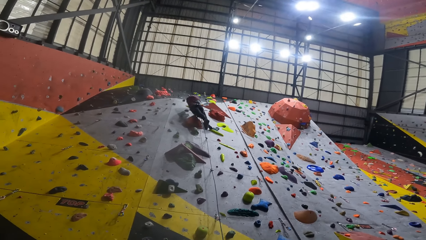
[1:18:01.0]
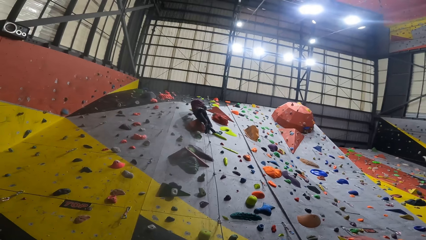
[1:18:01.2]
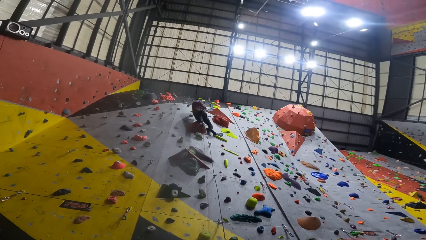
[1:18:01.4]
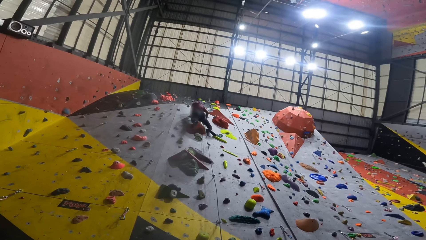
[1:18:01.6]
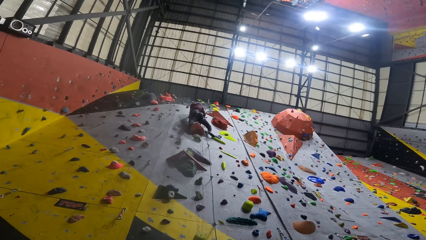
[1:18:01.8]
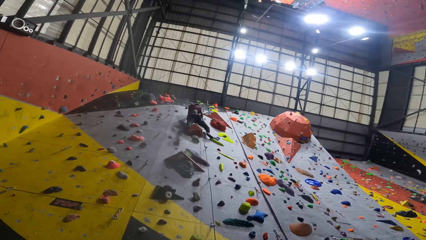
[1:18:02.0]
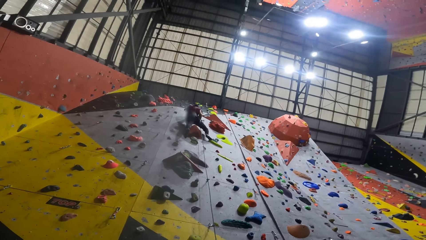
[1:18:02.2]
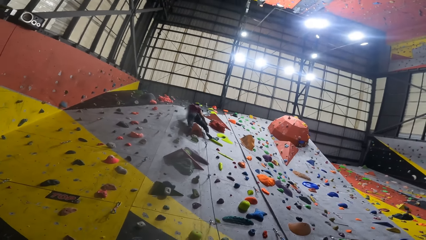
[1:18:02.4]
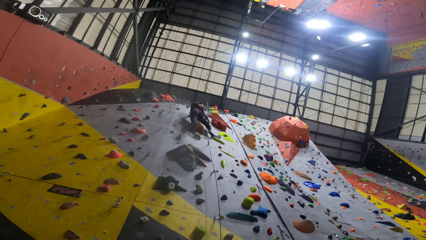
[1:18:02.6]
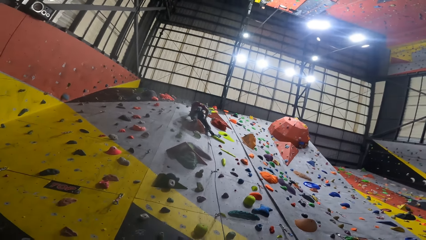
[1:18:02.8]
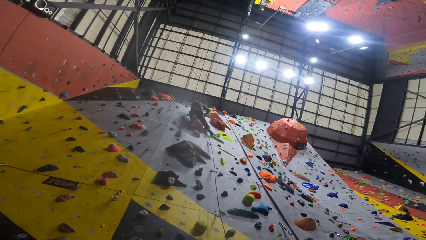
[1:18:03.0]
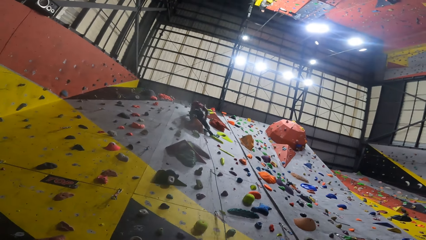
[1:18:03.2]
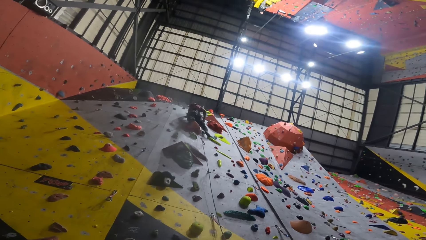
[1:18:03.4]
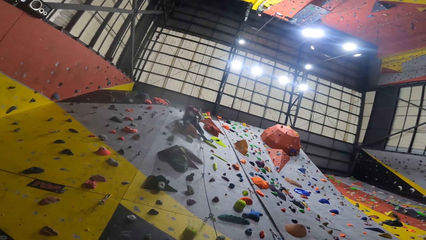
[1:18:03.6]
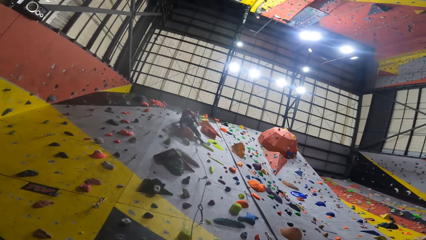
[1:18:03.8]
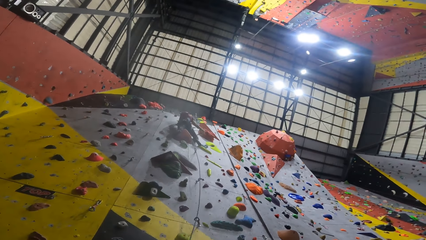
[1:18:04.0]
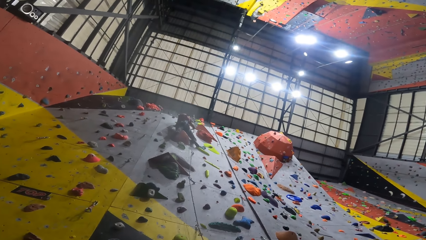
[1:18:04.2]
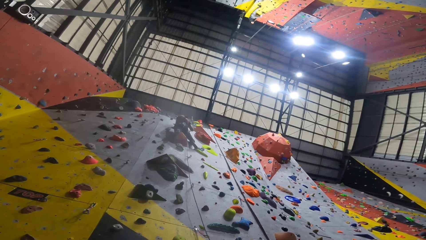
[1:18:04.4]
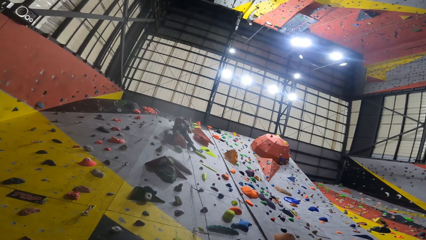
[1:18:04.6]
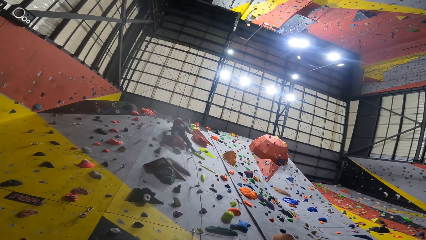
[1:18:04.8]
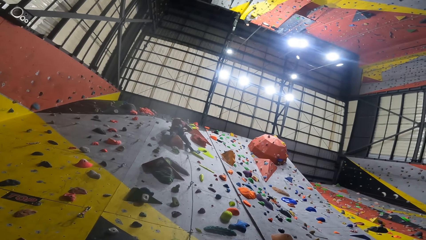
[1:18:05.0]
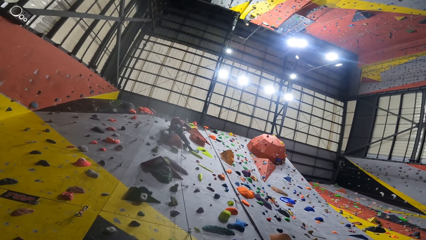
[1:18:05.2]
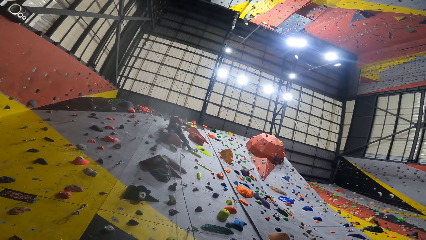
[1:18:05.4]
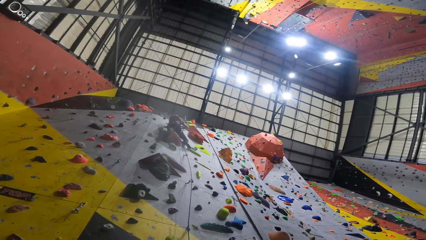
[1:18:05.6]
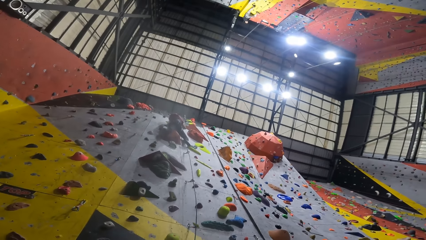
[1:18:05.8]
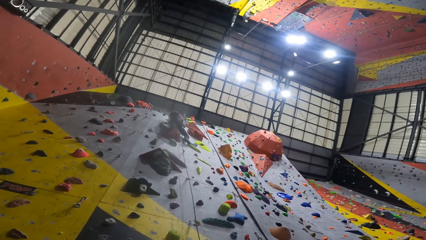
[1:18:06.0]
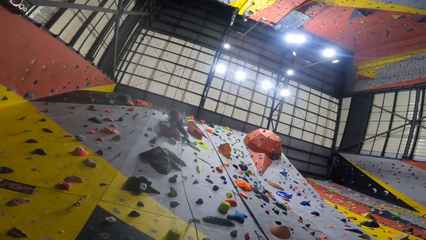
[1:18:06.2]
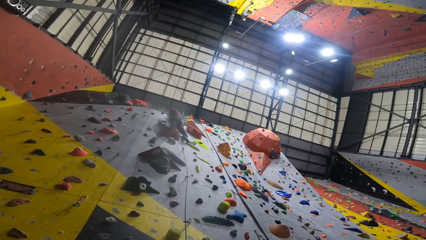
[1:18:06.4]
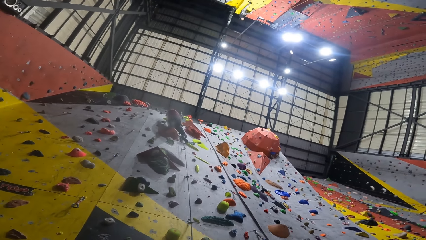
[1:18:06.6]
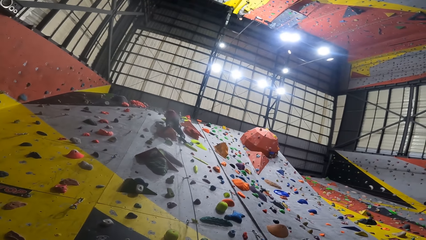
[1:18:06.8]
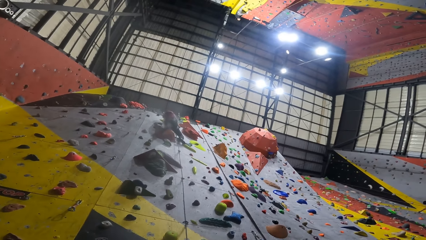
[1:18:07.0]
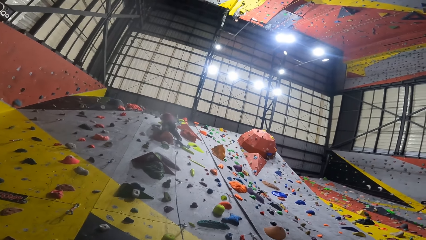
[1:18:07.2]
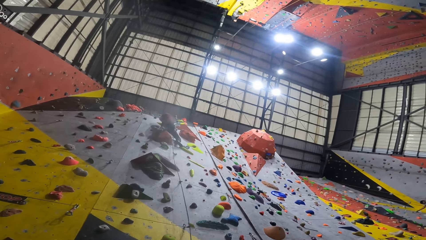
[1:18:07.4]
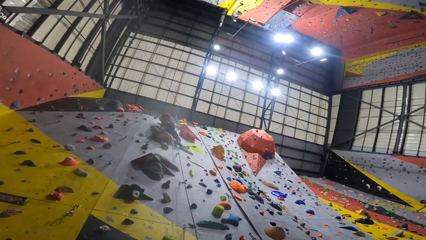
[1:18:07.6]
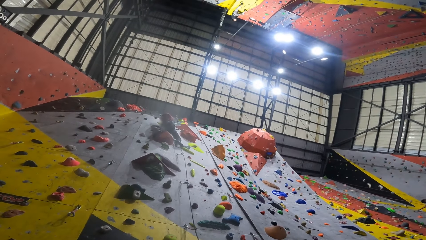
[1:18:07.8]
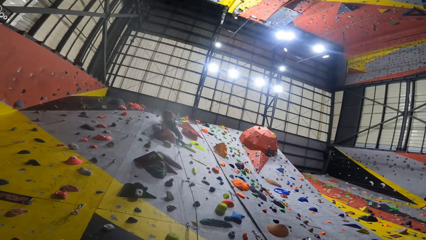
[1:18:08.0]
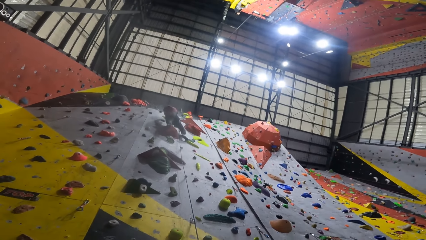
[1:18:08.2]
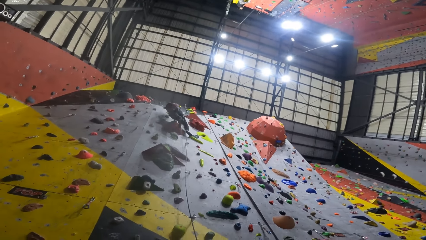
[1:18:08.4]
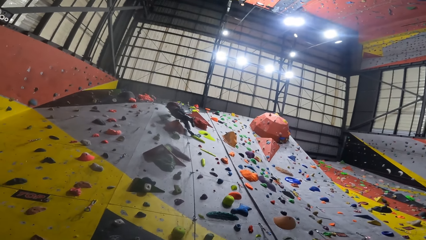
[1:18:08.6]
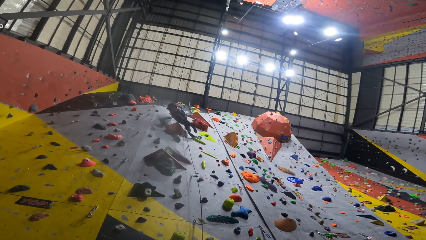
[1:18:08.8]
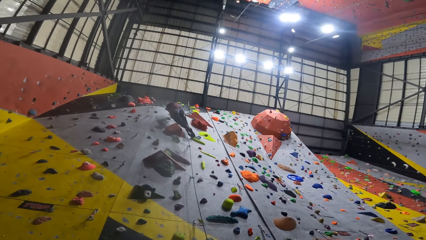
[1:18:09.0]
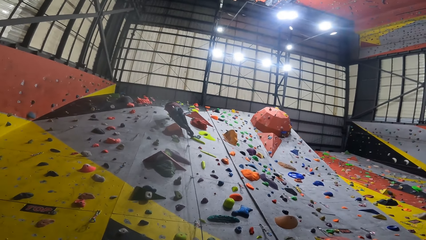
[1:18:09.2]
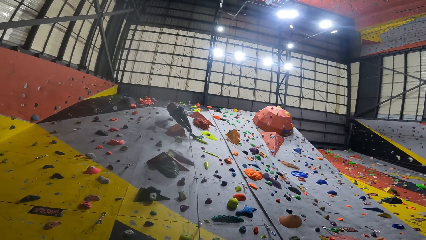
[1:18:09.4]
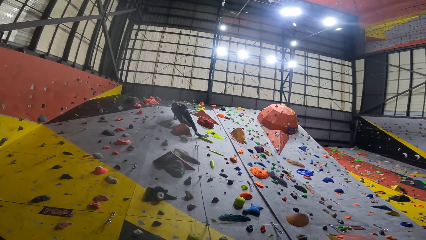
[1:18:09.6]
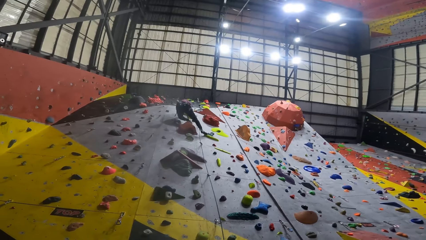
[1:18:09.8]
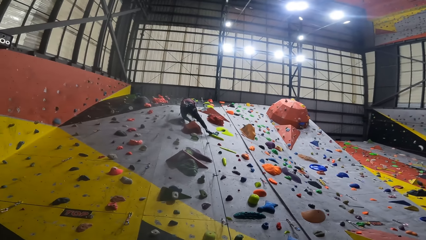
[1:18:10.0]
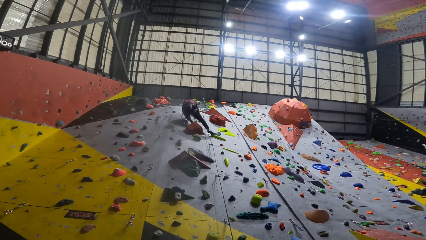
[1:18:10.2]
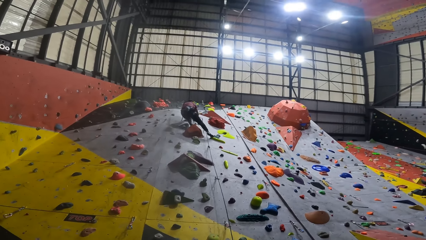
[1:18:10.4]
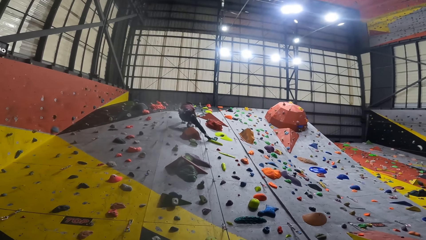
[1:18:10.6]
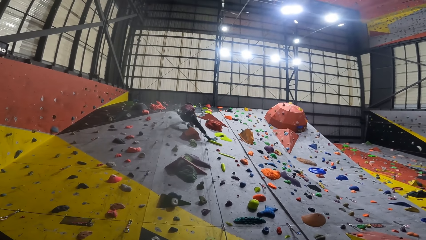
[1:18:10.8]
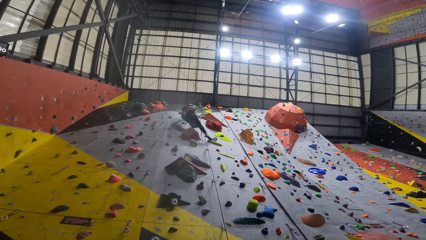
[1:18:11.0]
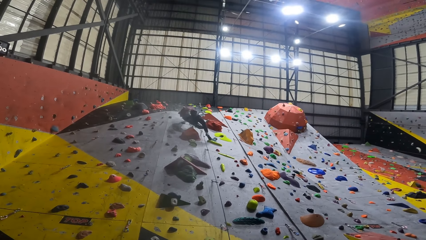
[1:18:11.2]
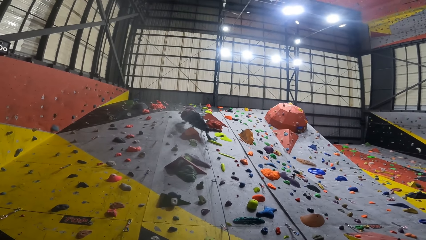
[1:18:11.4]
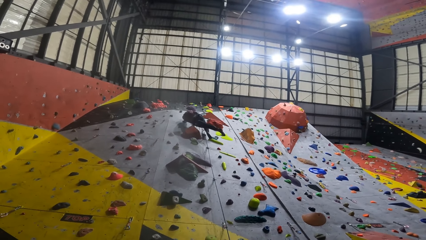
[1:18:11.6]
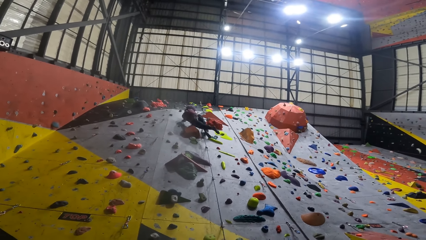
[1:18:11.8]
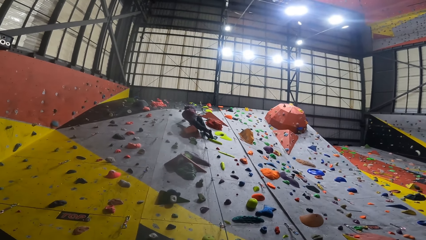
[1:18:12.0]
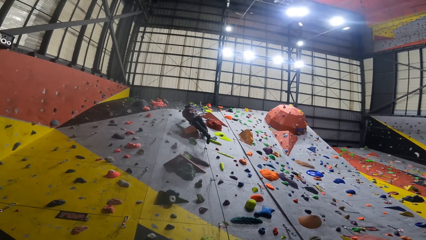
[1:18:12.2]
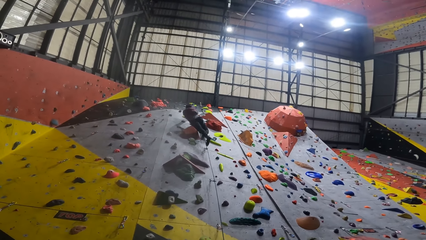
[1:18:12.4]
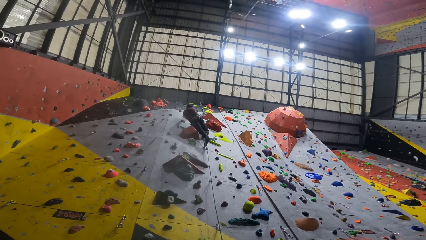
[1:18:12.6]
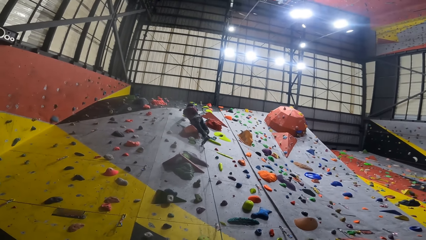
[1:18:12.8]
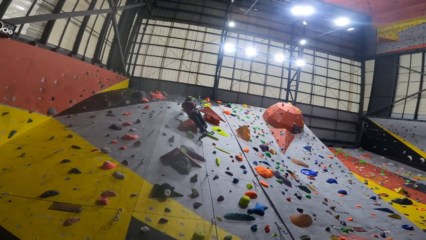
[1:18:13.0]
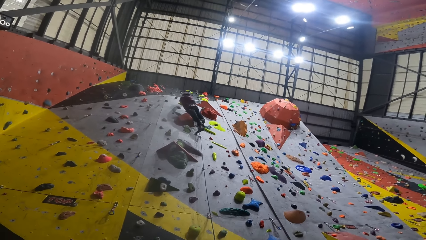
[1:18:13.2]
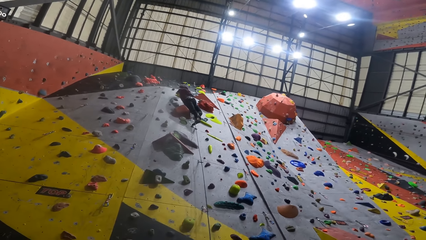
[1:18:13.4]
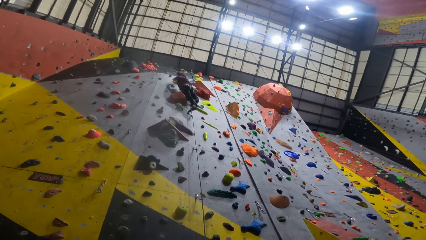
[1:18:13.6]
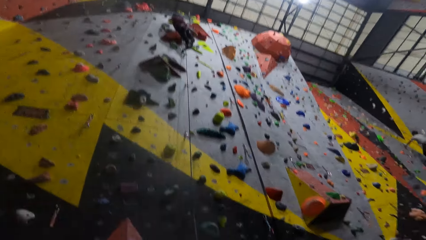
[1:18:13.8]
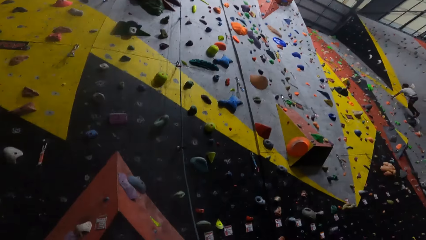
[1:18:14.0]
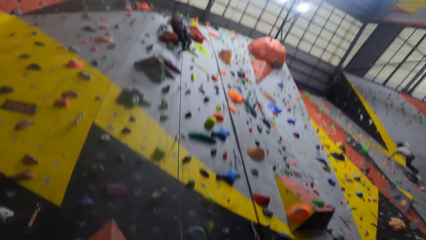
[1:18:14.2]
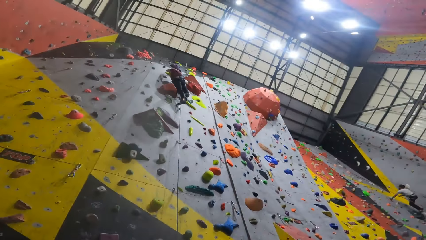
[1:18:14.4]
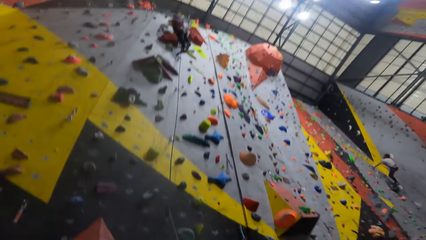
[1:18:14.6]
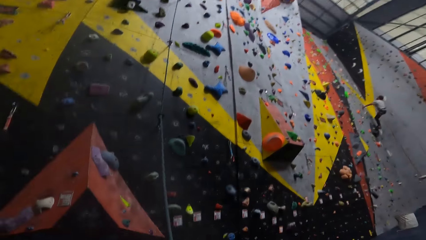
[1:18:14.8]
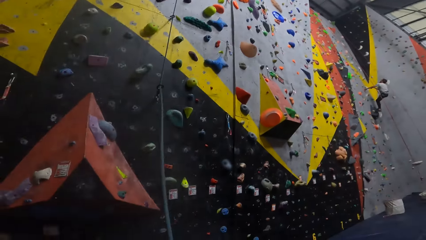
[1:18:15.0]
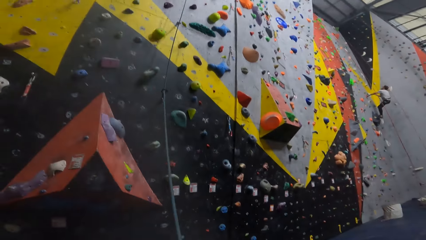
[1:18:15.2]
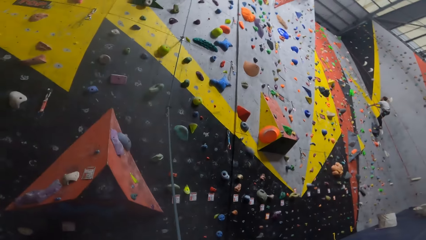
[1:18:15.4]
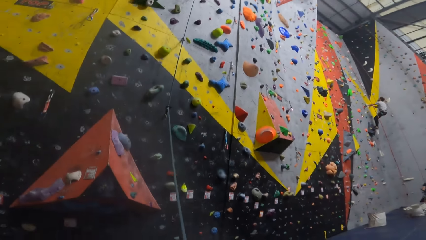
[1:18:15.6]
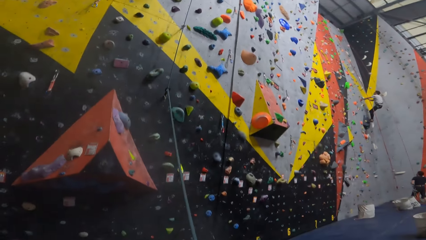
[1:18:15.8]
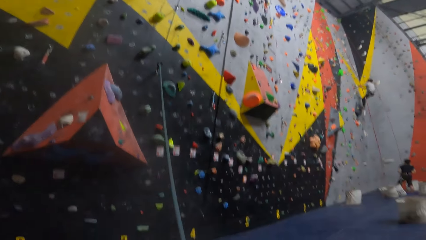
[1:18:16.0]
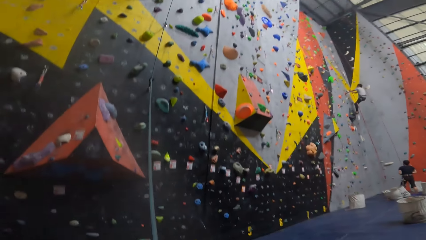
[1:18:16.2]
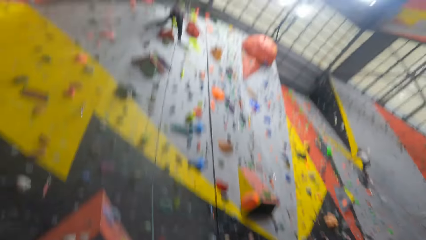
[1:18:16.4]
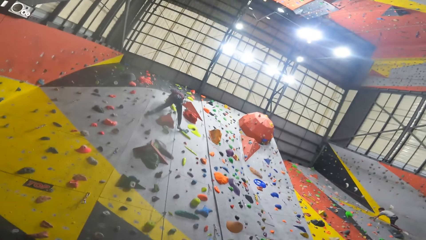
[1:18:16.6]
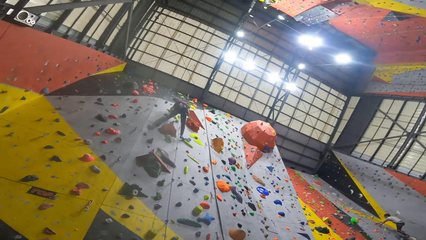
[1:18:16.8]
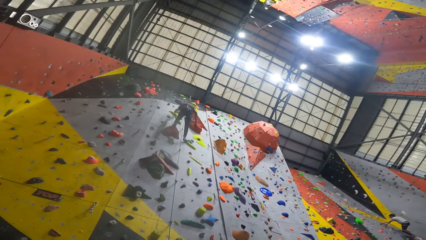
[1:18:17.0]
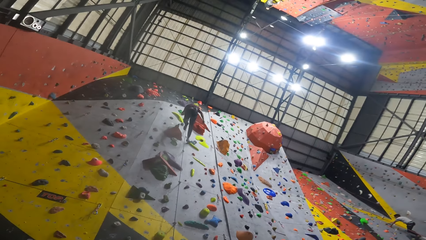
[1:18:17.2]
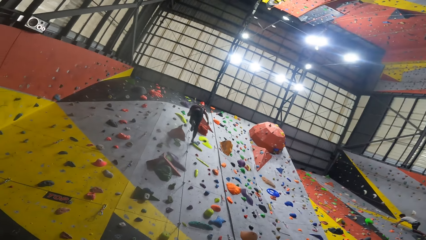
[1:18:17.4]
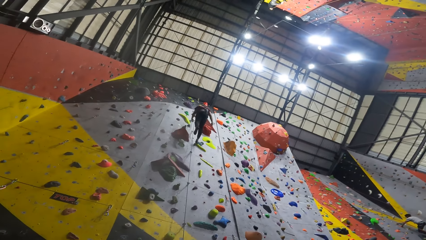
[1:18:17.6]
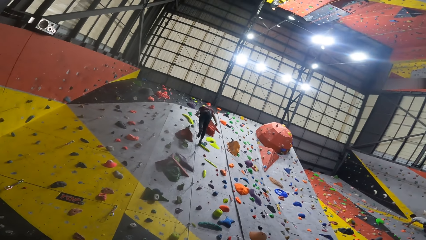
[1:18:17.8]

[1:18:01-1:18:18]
The camera wearer watches a man climb a wall. The man pulls a rope. The man moves a leg, steps on a grip, stretches a leg and steps on a grip. The camera wearer looks at a climbing wall. They look at the man. They align the climbing rope. They look at the rope. They look around the climbing gym. They look at the man.
